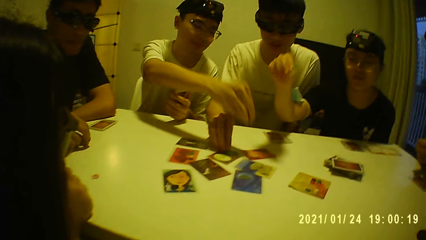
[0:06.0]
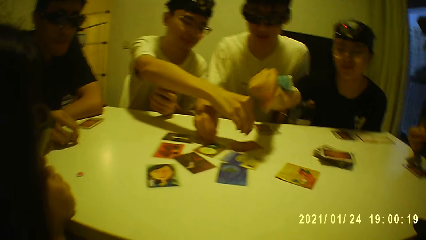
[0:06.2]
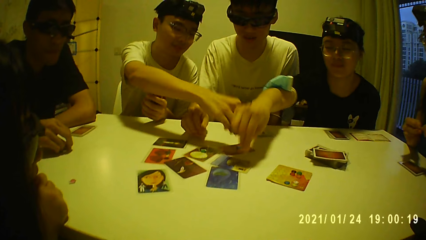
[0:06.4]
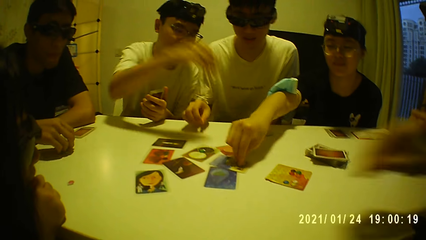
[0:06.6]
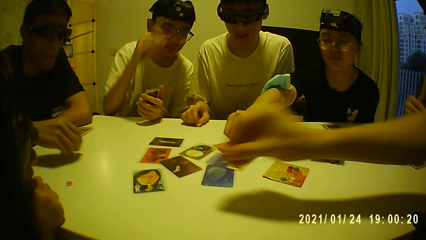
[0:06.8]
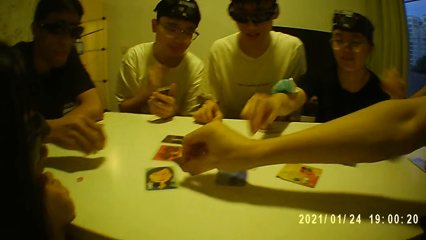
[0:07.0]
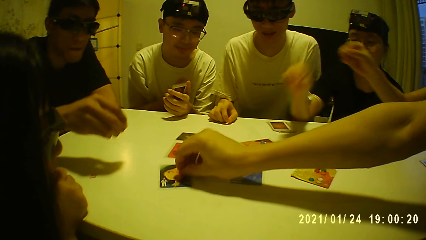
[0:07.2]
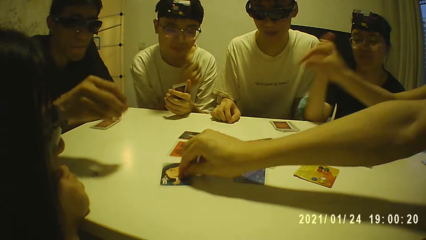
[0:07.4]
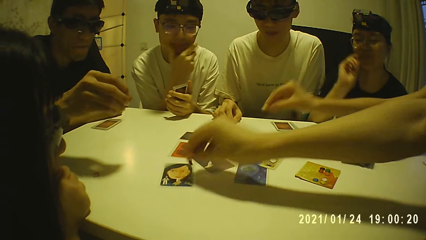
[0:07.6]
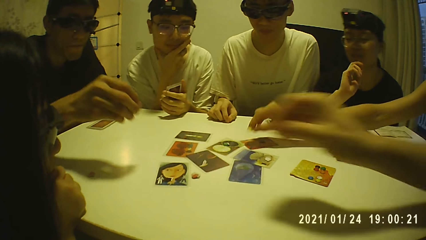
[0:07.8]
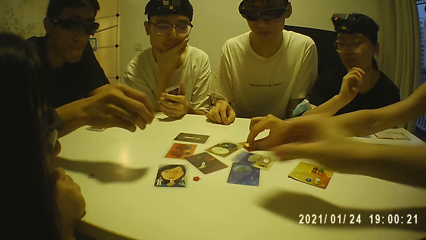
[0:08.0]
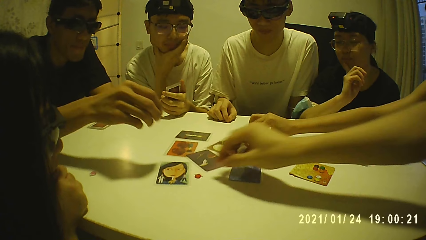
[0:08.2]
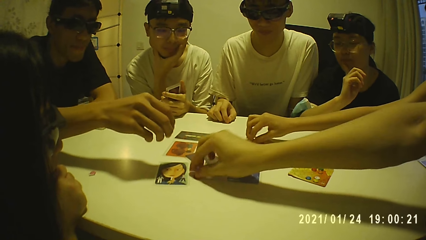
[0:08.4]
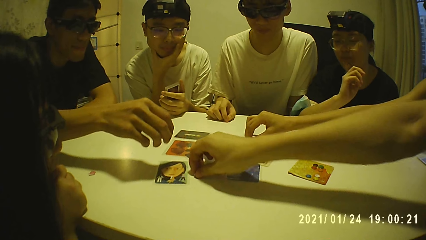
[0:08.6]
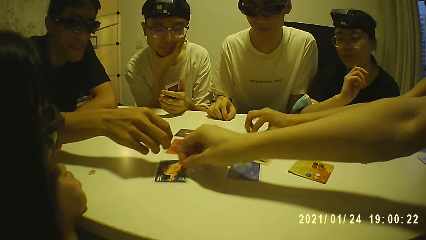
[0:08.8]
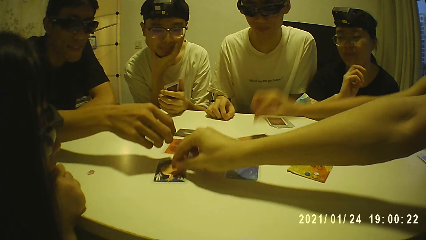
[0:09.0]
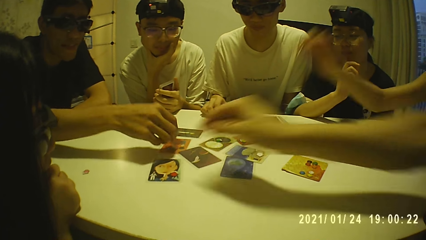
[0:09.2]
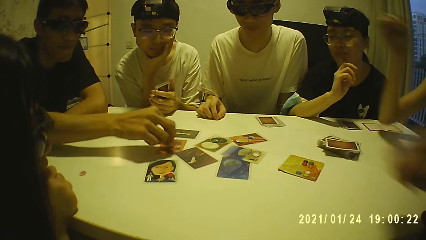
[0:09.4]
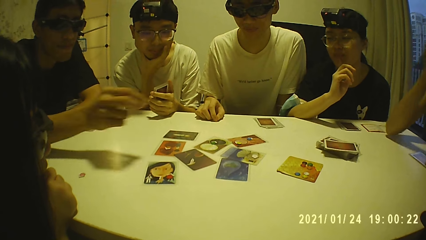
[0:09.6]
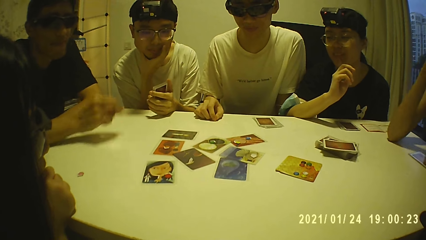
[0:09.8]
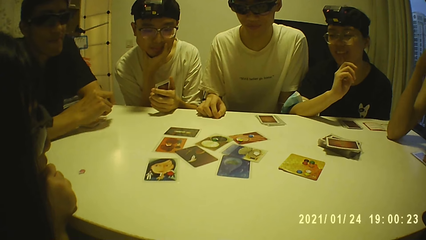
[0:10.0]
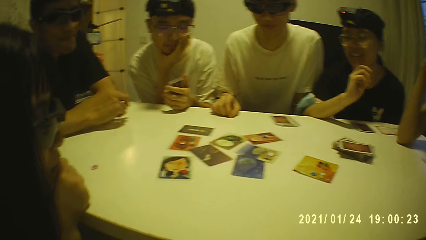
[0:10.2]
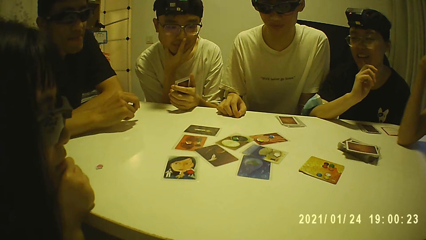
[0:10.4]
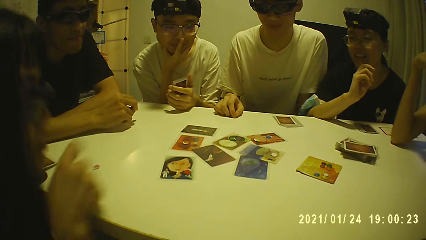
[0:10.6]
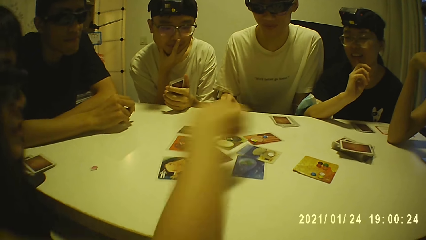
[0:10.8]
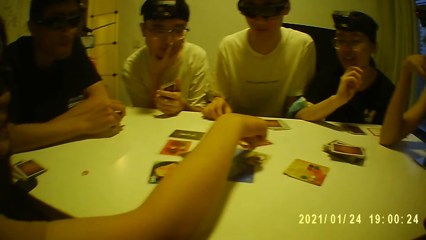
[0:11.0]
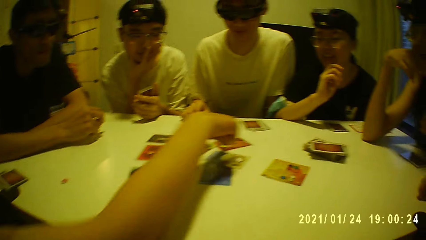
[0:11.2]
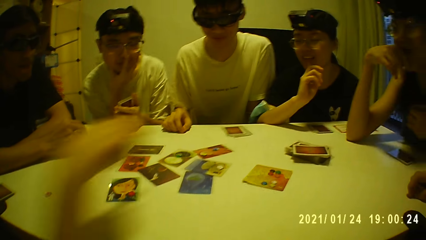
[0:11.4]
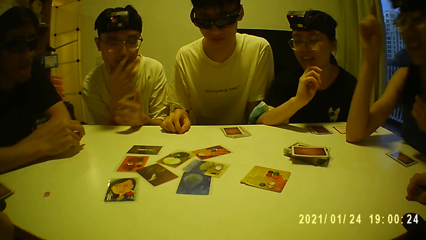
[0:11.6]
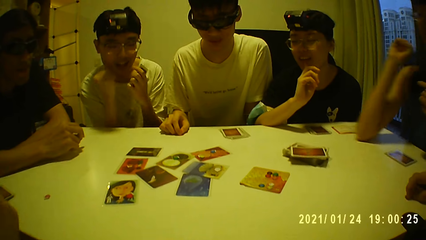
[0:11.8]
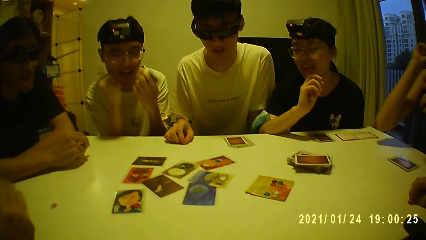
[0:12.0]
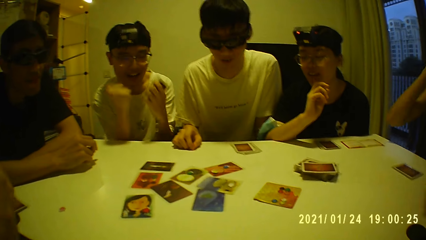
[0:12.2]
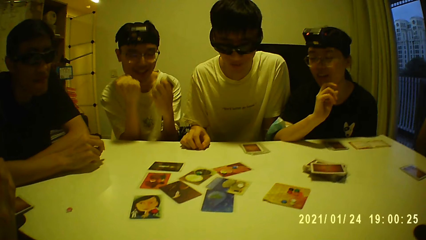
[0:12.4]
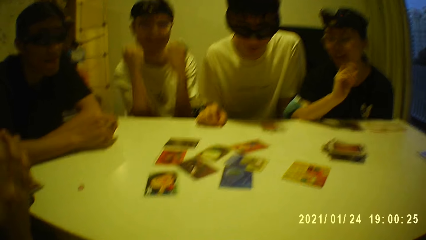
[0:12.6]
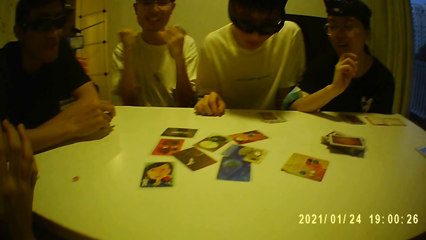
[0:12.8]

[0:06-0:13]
A man picks a card token from the table with his right hand. A second man puts a card token in his right hand on the table. A third man puts a card token in his right hand on the table. A fourth man puts the card token in his right hand on the table. The camera wearer points at a card. A person points at the card. Another person points at the card. A fifth man puts a card token in his right hand on the table. The first man puts the card token in his right hand on the table. A woman puts a card token in her right hand on the table. She puts a token point on the card. The fifth man puts a token point on the card. A third person puts a token point on the card. The woman puts her right arm on the table. The camera wearer interacts with another woman in the room. The other woman points to the card on the table with her right hand, and interacts with the camera wearer in the room. The first woman takes her right arm off the table. The first person celebrates.

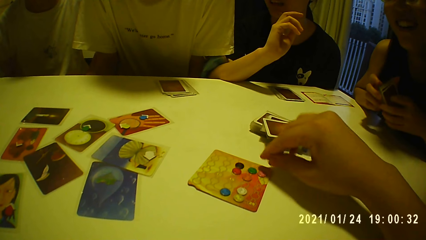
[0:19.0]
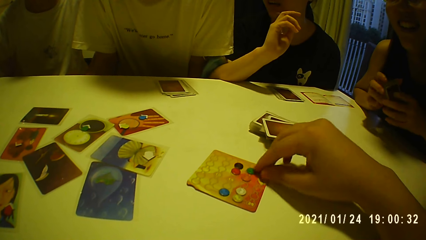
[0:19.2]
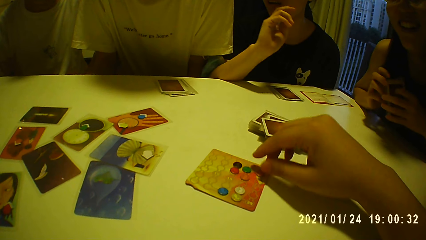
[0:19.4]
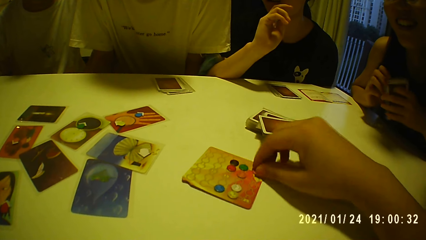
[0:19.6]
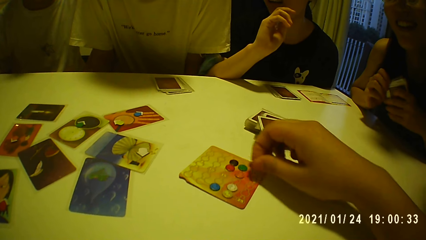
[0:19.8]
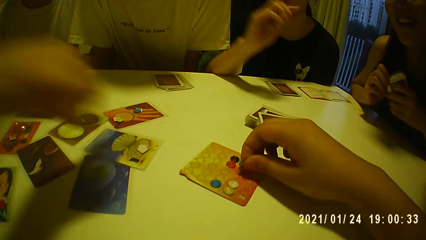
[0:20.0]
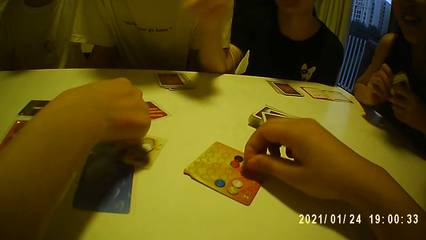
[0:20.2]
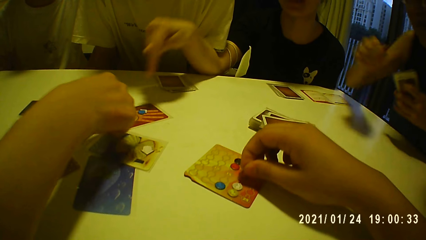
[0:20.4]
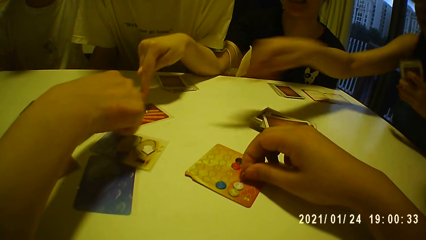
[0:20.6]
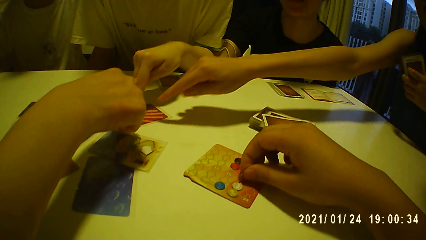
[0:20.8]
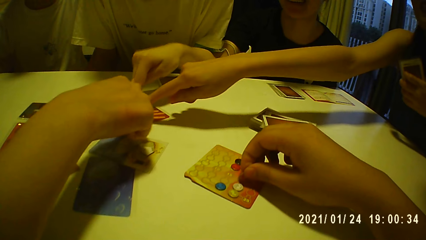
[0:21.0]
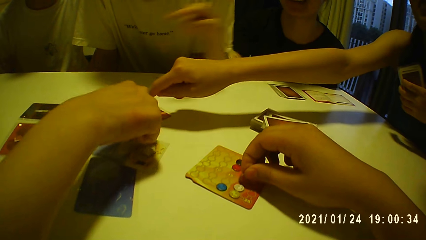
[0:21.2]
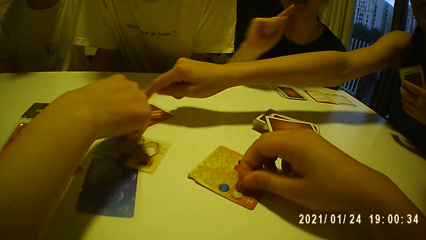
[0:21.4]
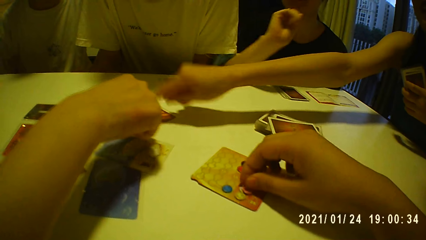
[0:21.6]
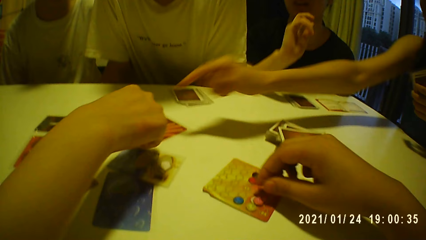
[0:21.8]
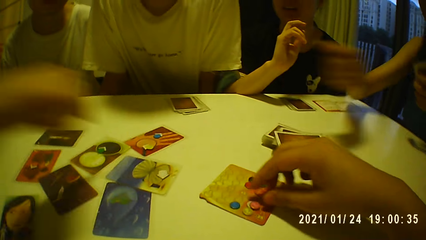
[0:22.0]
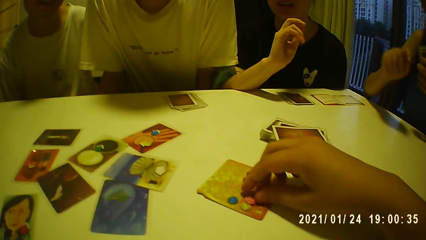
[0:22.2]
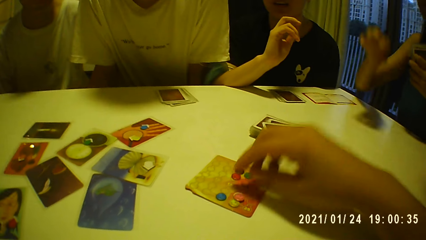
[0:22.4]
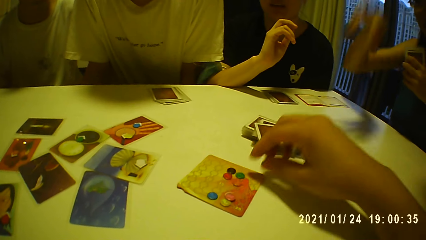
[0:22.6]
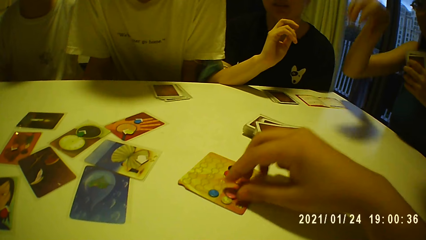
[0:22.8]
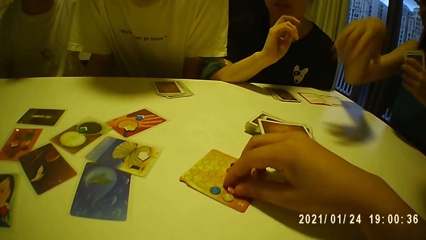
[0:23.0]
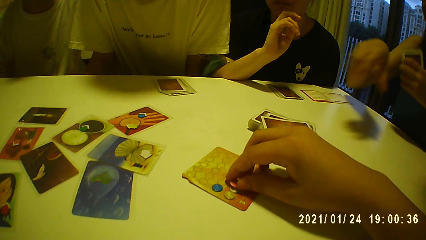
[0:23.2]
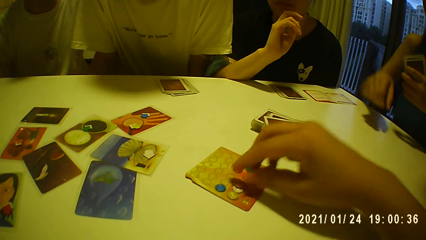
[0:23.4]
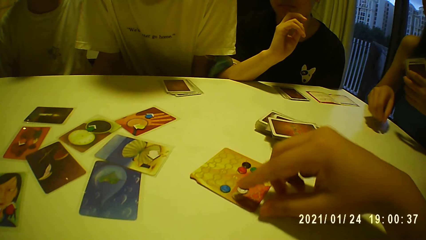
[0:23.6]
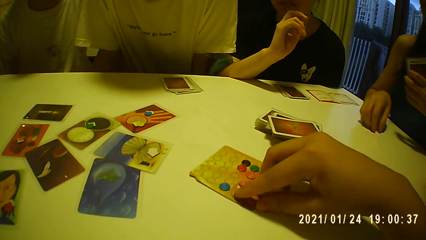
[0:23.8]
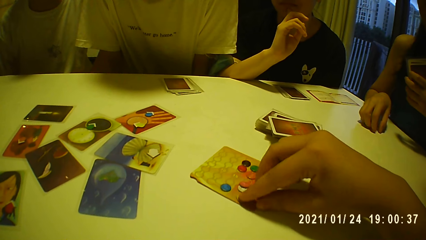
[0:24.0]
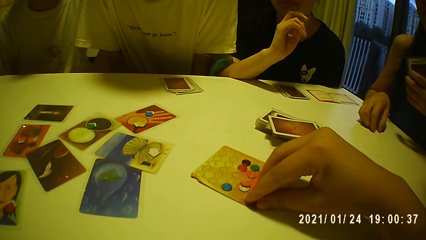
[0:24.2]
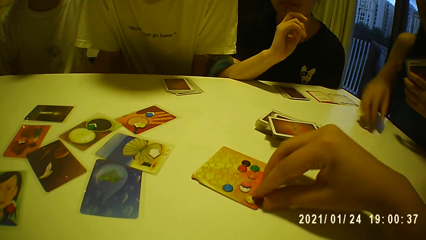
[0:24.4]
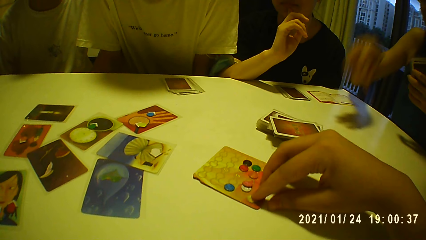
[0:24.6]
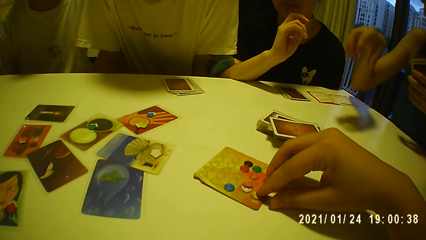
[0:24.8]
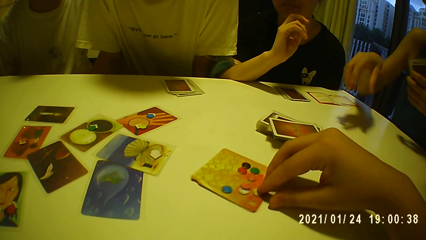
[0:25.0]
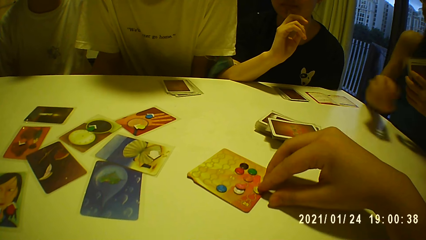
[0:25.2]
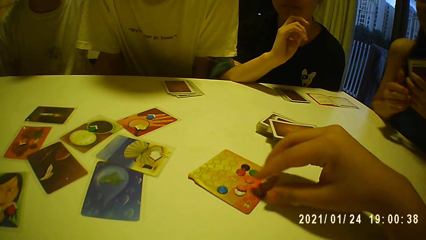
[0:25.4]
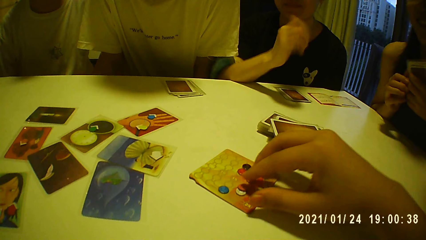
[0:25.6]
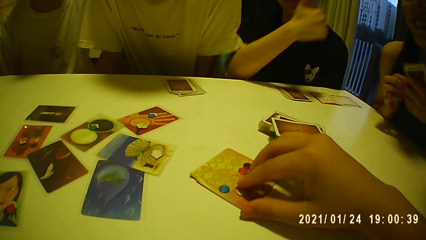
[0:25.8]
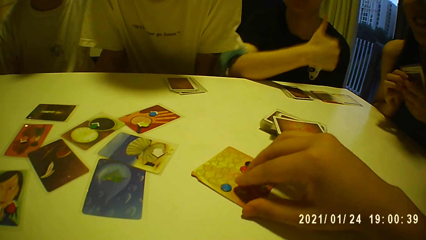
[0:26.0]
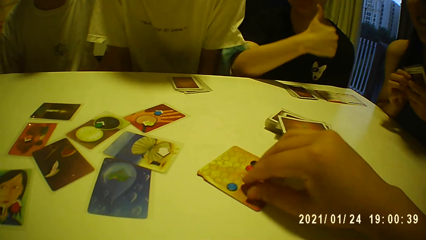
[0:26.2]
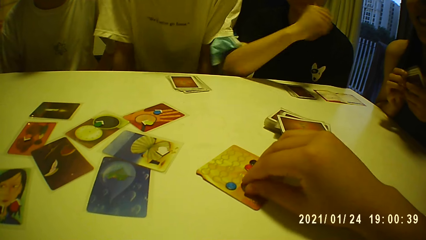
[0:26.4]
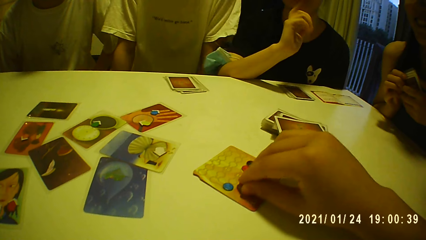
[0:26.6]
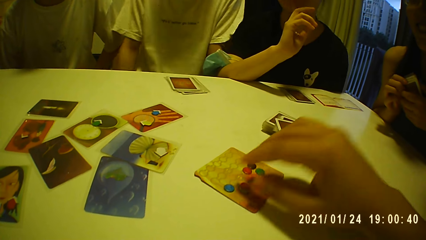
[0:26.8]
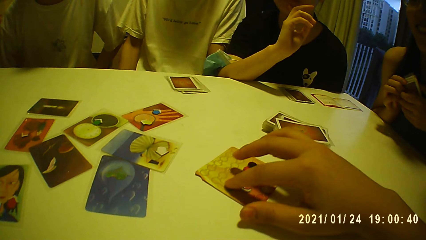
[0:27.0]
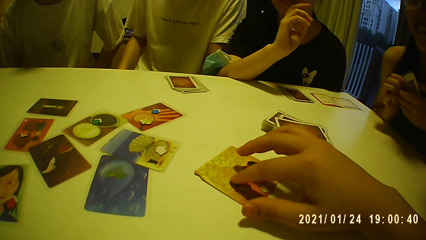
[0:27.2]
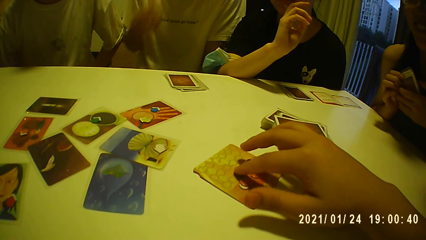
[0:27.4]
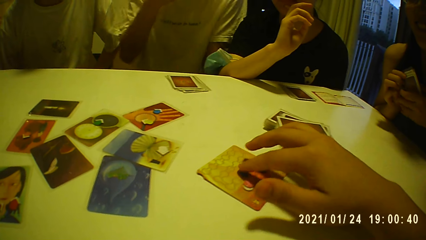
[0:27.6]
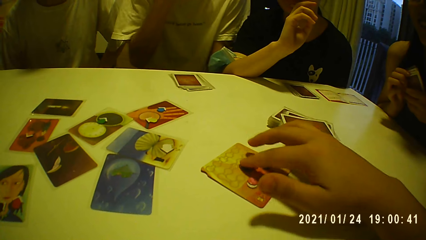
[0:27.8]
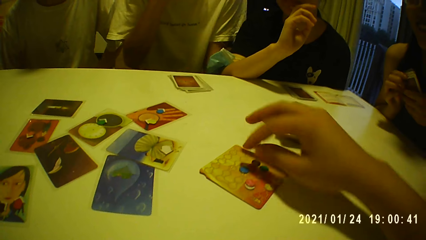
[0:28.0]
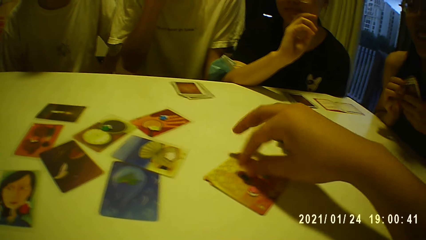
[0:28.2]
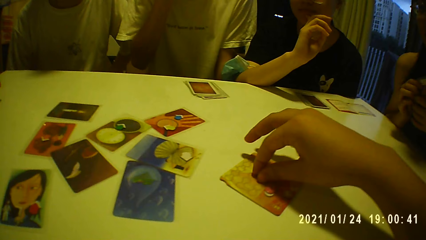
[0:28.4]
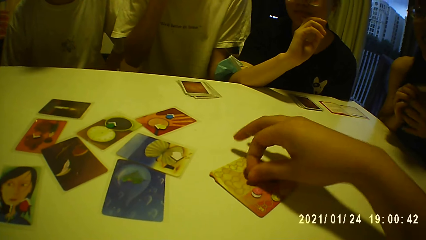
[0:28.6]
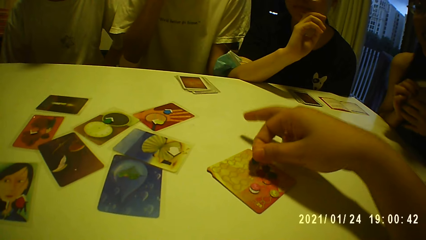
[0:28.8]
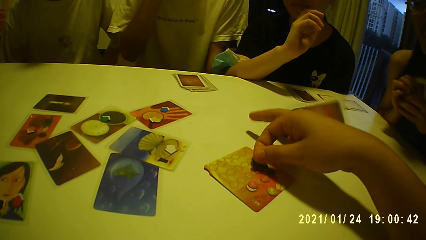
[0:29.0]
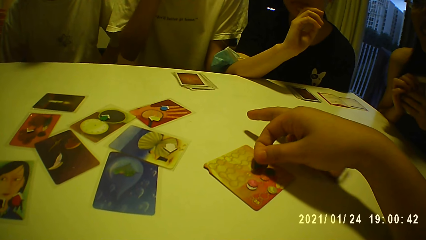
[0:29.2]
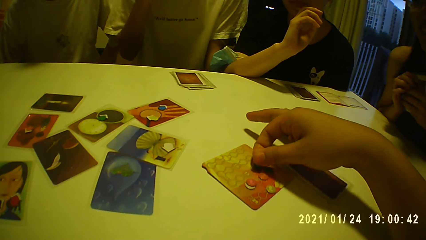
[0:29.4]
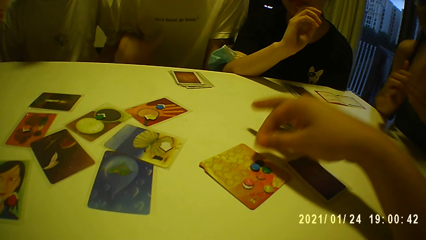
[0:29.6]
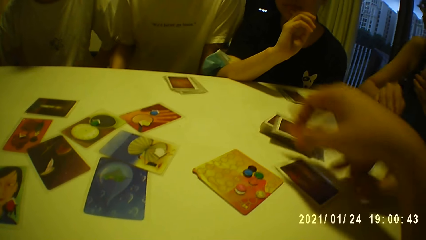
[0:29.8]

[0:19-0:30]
A woman points to the card on the table with her right hand. A man points to the card on the table with his right hand. Another woman points to the card on the table with her right hand.
